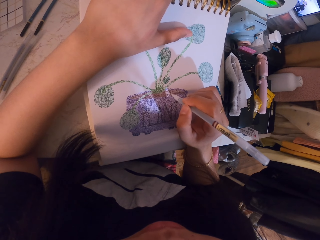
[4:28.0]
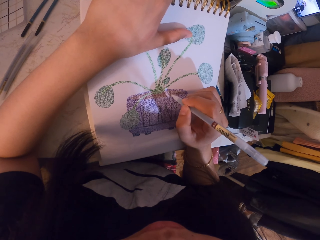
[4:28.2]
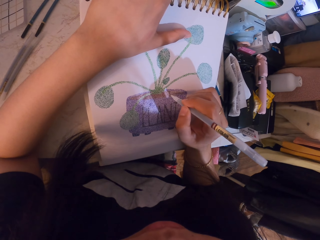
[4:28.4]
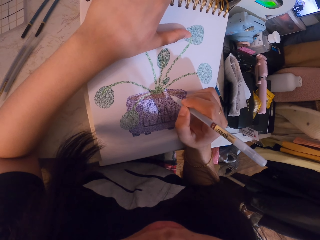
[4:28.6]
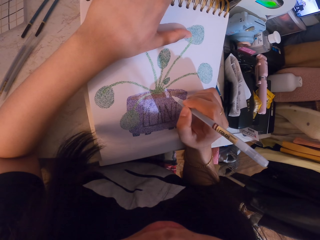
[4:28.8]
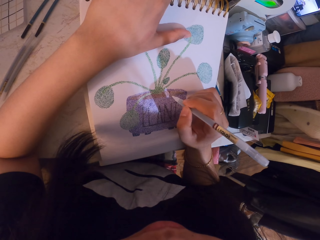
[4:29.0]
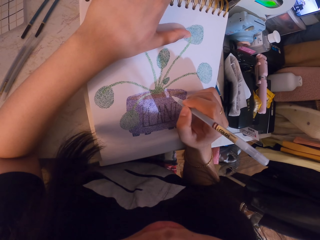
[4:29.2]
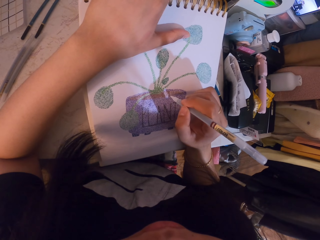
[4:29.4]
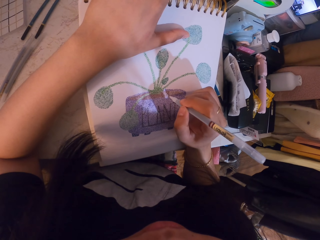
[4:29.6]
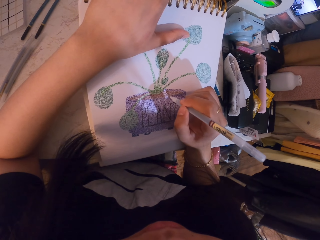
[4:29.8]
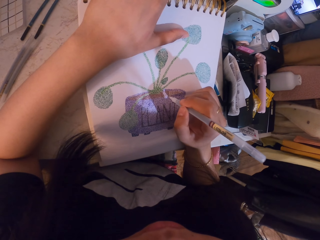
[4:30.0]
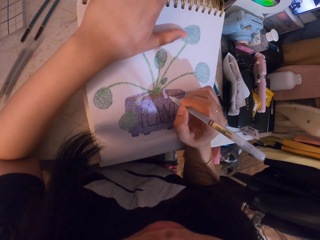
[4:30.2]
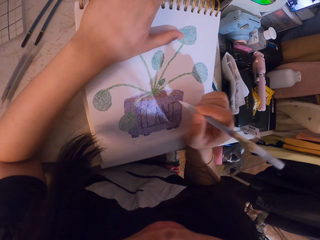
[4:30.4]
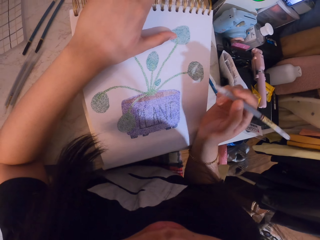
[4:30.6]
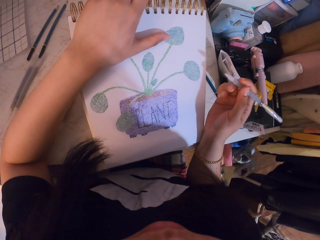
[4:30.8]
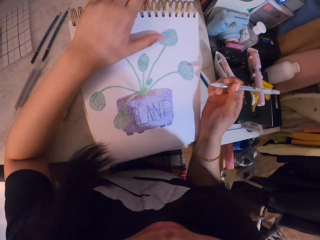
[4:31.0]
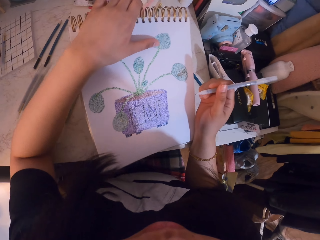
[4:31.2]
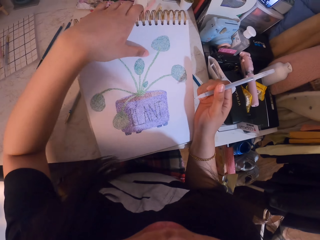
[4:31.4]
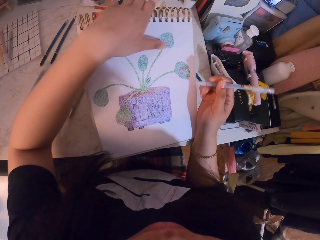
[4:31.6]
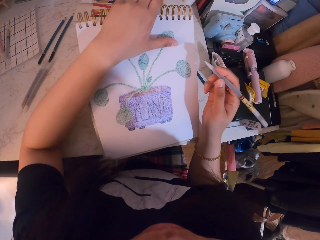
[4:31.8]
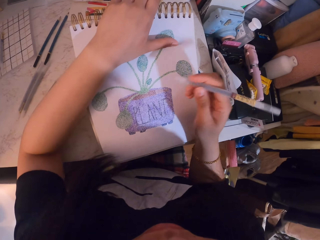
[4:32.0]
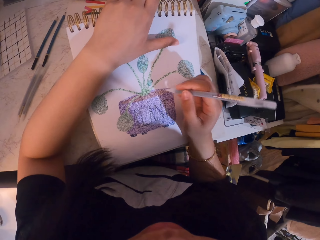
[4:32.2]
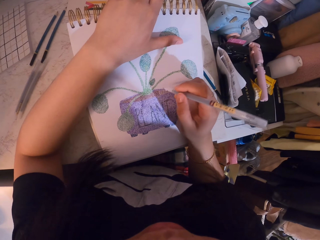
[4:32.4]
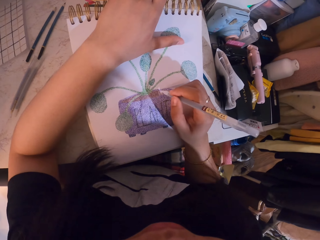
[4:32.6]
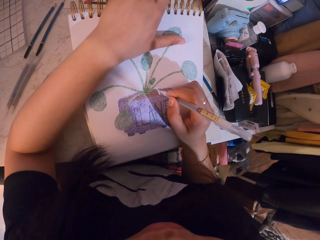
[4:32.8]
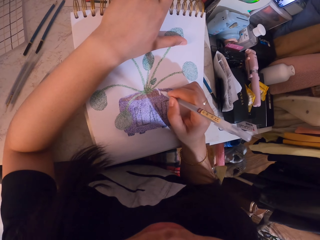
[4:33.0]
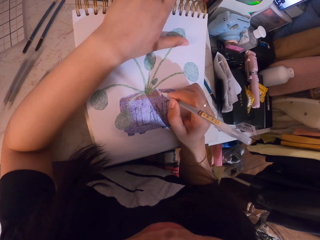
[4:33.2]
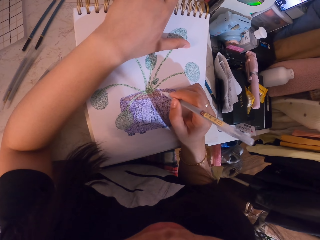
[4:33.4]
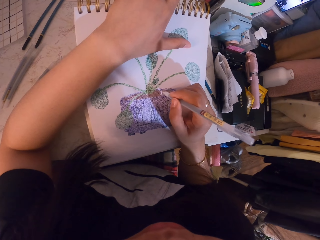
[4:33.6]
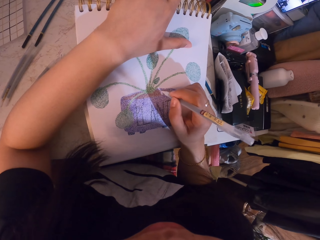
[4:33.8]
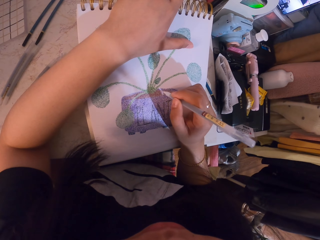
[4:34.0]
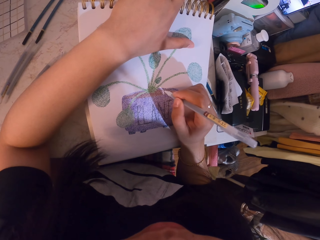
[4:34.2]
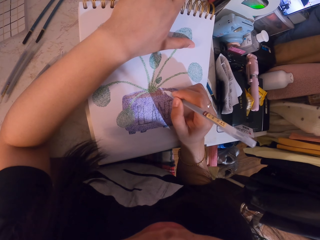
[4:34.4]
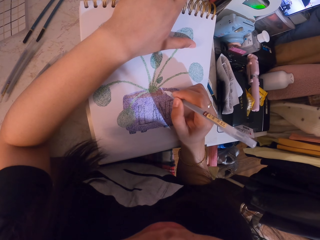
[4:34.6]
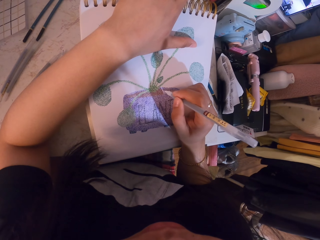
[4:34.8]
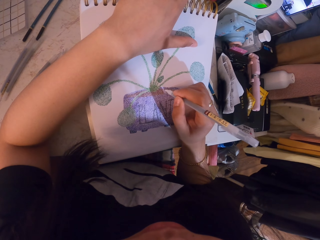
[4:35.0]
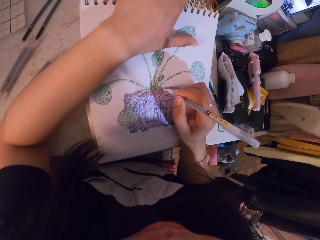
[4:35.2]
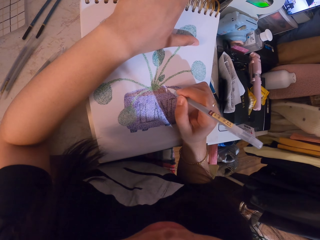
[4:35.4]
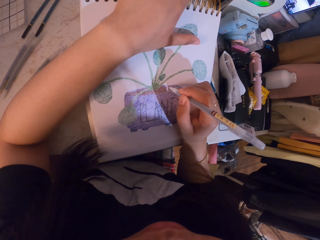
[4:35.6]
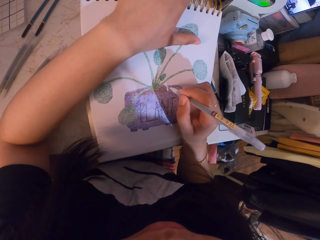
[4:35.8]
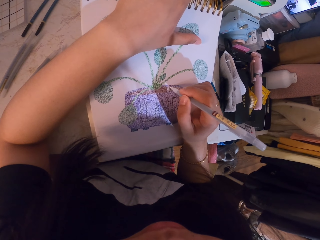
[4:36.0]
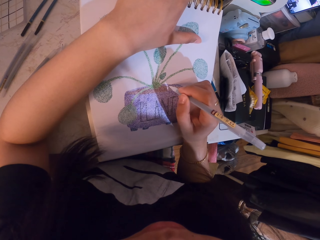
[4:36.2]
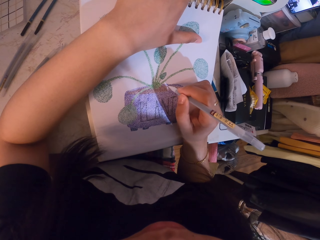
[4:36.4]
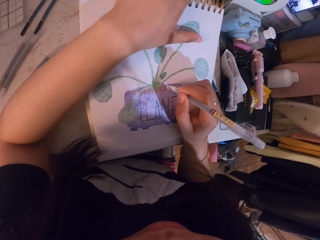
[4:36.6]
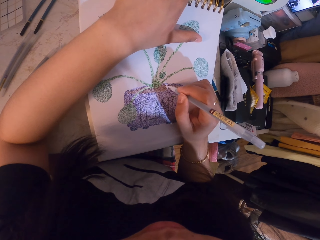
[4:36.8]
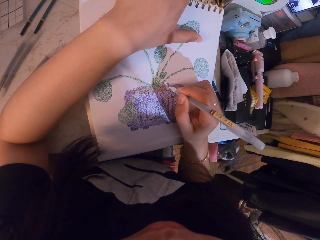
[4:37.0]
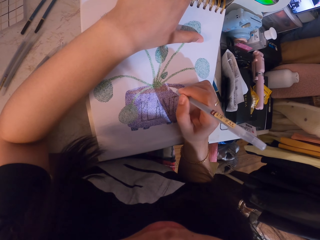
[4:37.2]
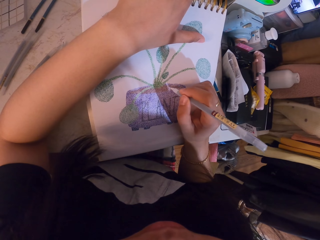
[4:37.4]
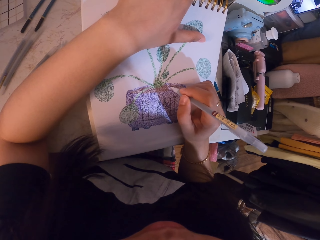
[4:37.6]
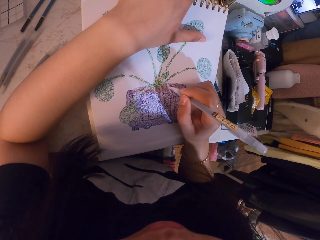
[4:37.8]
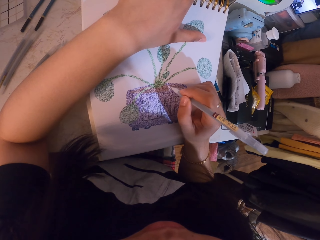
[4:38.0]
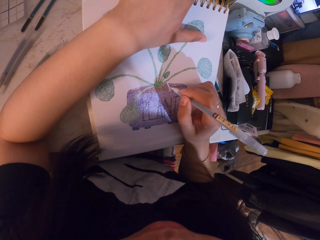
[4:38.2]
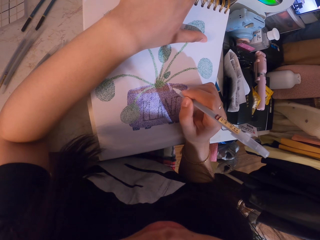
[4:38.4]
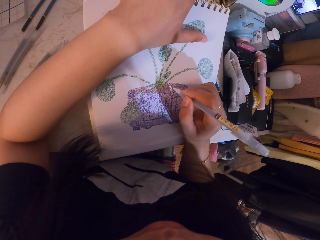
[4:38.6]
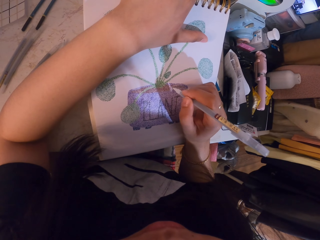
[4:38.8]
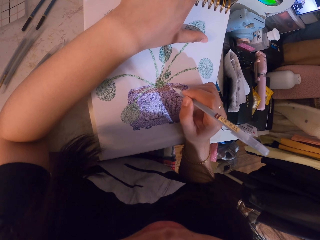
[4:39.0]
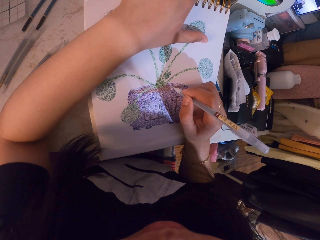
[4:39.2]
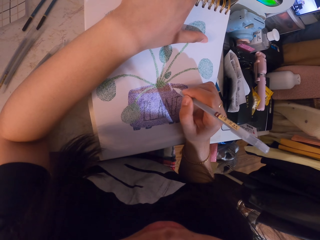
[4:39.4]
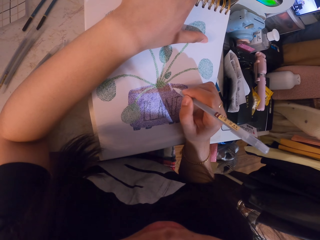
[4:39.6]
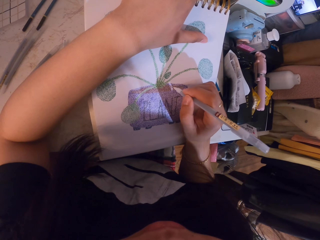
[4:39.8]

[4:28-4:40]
The camera wearer stares at the sketch. They paint the sketch with the pen.

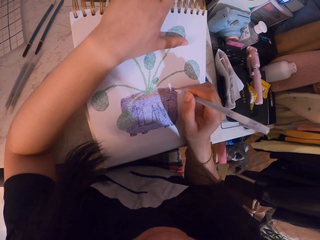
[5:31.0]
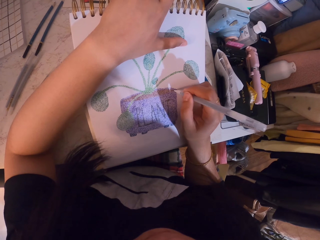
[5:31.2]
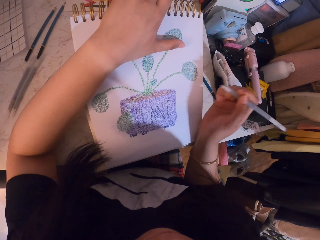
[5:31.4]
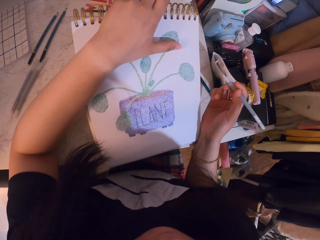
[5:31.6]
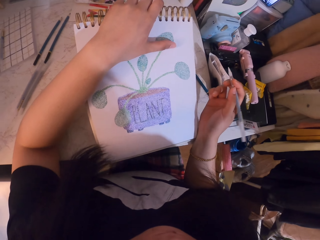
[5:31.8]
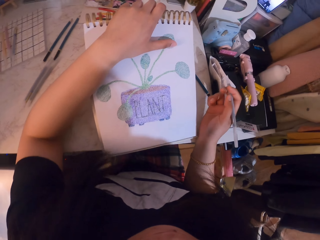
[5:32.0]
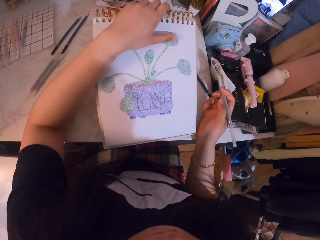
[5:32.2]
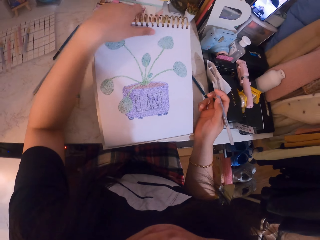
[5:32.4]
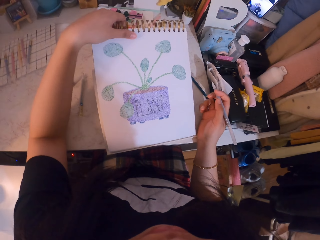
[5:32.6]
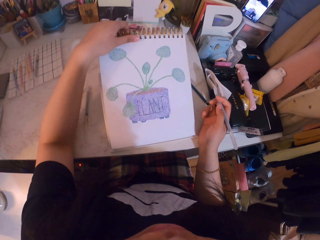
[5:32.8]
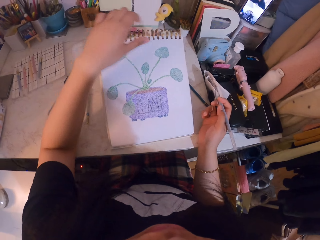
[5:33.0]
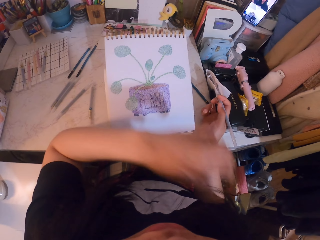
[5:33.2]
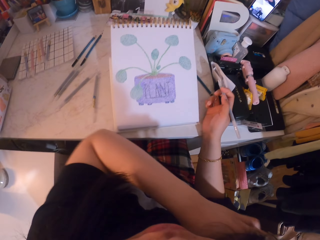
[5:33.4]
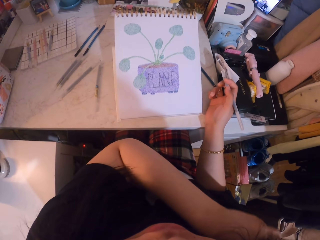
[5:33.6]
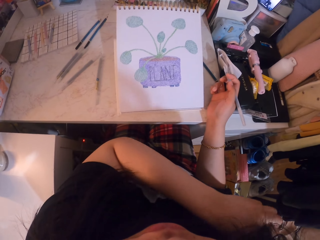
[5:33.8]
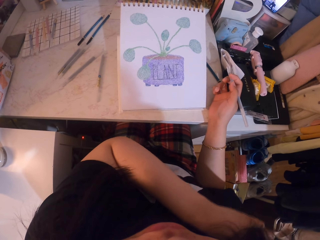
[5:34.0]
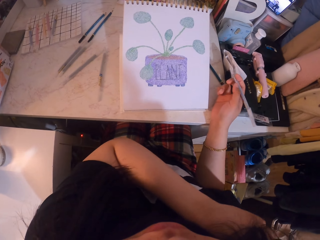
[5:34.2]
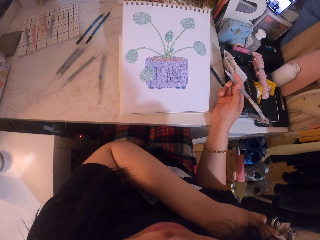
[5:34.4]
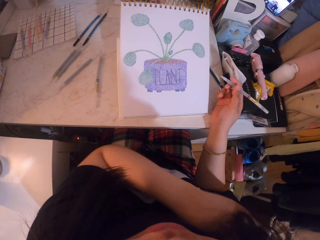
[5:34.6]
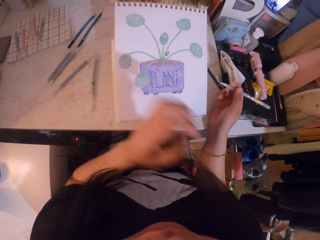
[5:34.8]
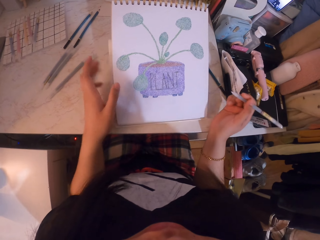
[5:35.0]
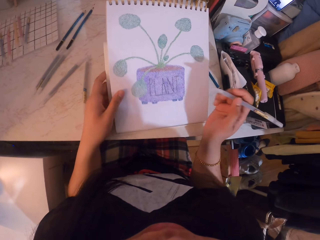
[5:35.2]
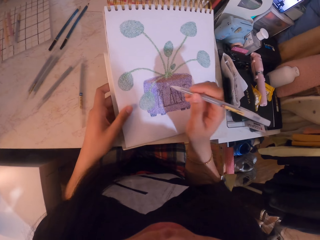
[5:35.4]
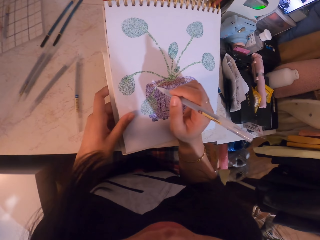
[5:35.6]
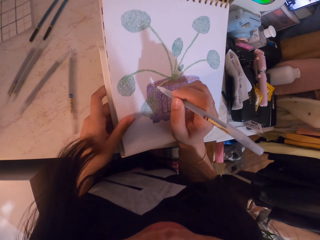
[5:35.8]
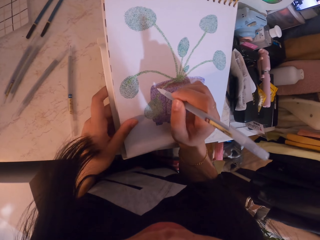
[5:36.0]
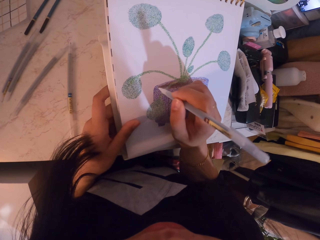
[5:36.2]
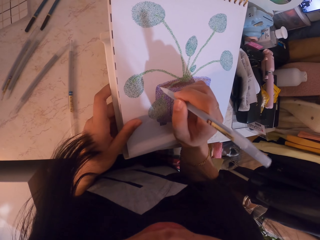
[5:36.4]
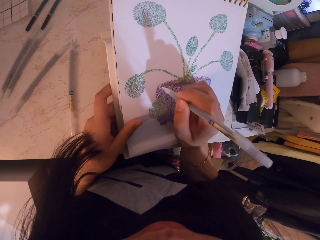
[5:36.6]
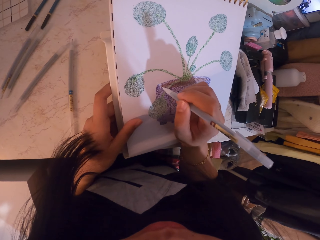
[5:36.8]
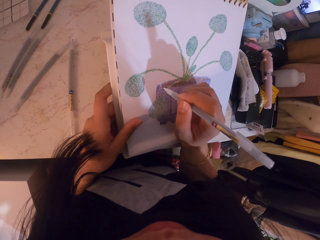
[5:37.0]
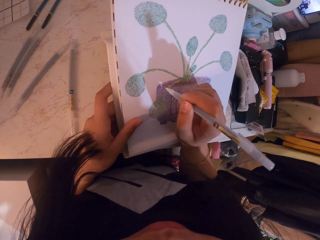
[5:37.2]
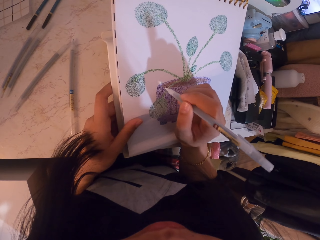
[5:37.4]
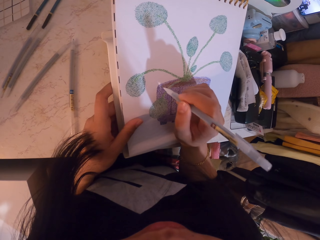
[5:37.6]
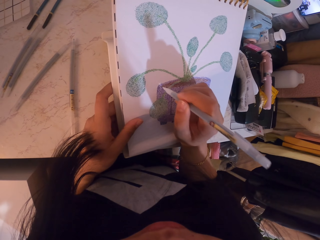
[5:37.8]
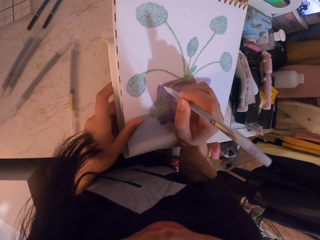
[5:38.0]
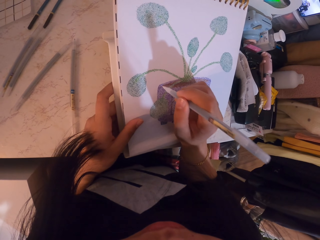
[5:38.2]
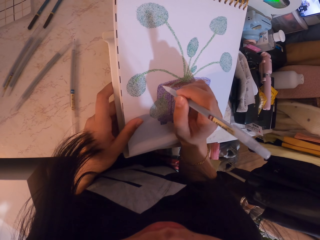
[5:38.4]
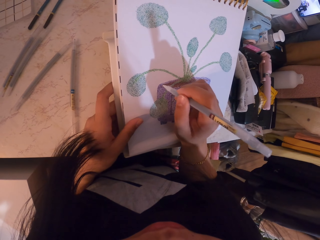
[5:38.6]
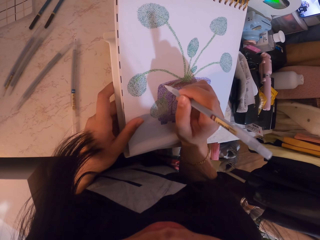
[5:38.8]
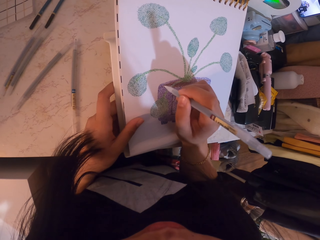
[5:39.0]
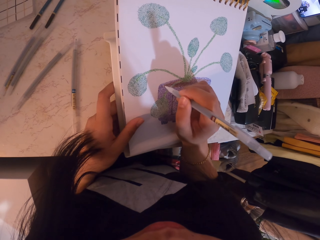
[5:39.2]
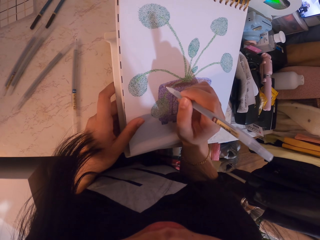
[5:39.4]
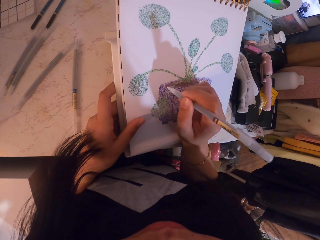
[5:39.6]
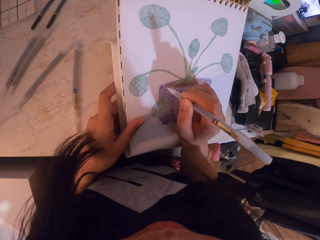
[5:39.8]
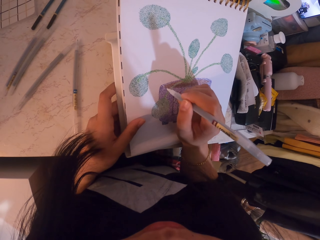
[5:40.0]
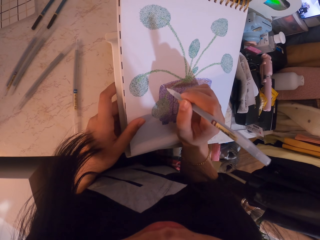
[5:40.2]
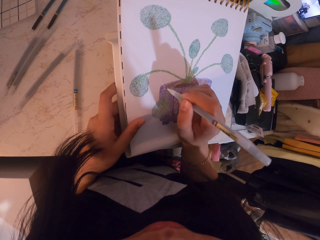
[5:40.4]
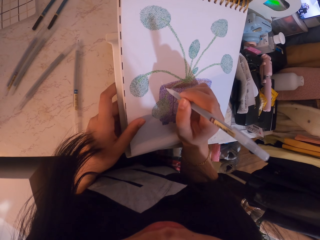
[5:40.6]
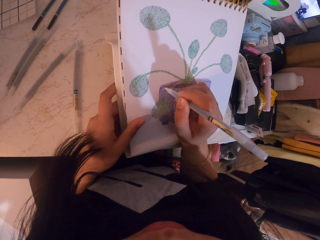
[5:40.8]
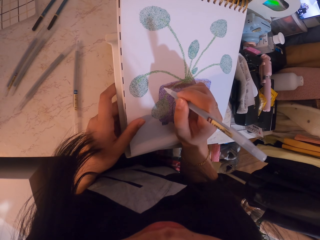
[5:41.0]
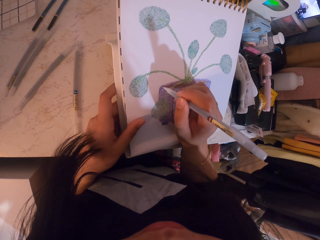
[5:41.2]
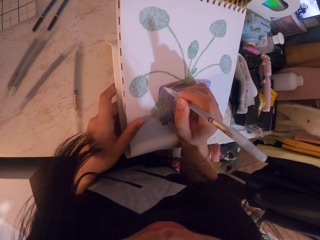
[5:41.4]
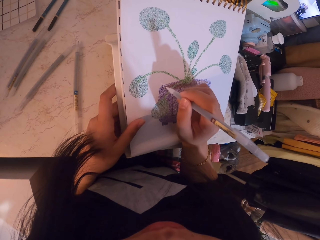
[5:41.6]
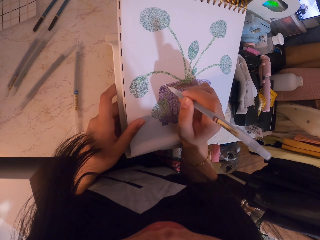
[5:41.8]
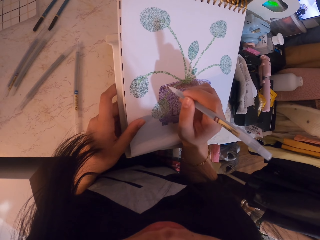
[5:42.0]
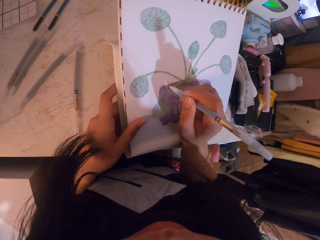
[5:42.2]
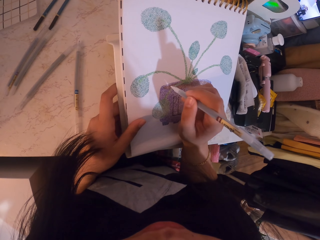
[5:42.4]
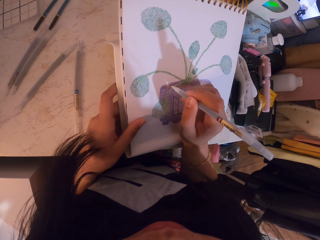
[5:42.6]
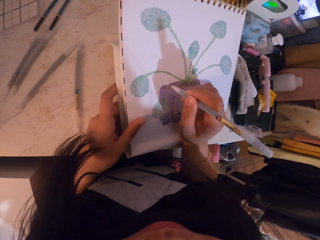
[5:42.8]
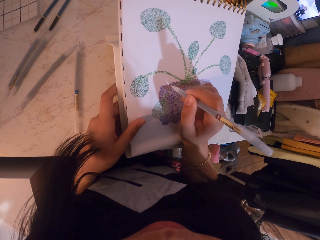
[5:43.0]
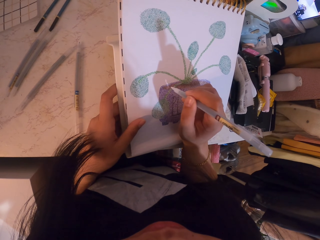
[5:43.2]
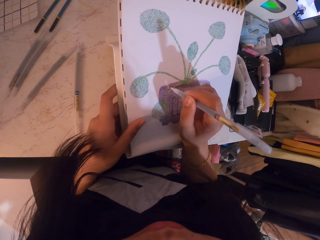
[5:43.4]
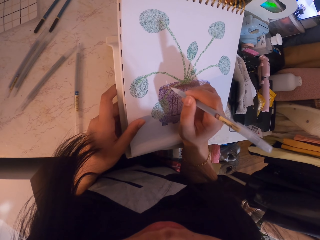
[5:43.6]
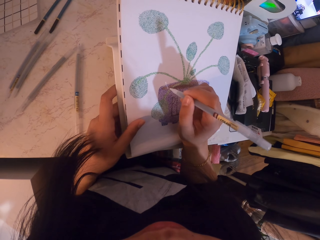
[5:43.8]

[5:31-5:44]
The camera wearer adjusts the book. She stares at the sketch. She touches her body part. She scrubs the hand. She adjusts the book. She paints the sketch with the pen.
